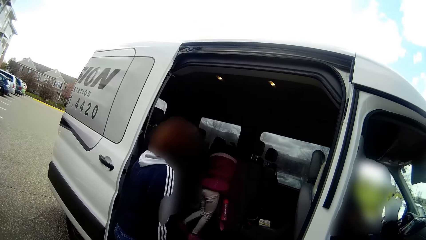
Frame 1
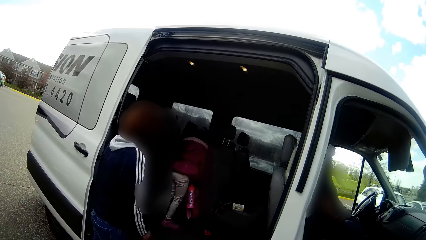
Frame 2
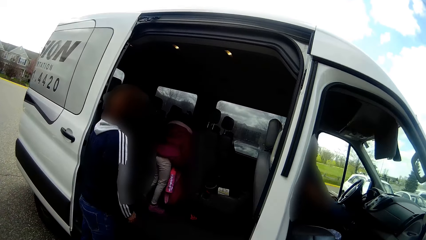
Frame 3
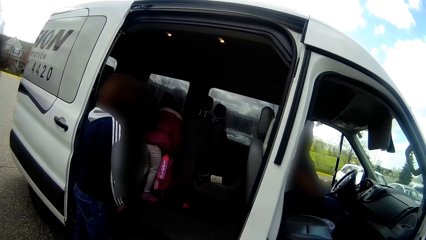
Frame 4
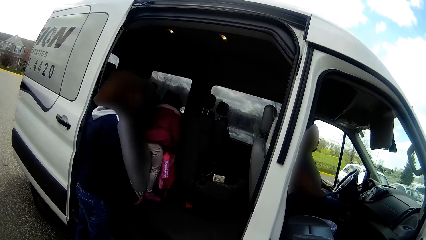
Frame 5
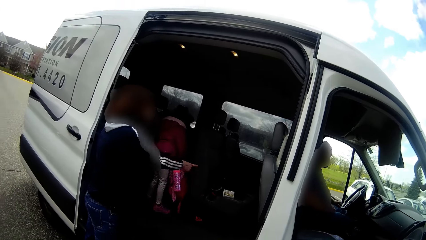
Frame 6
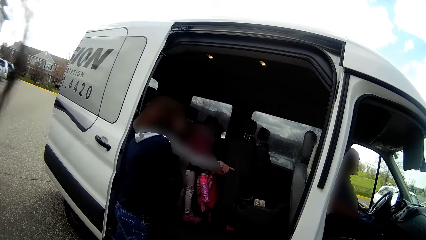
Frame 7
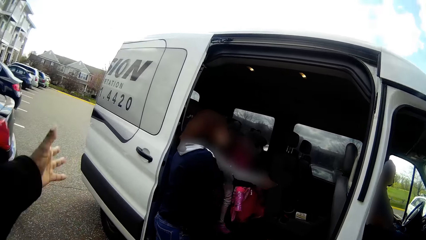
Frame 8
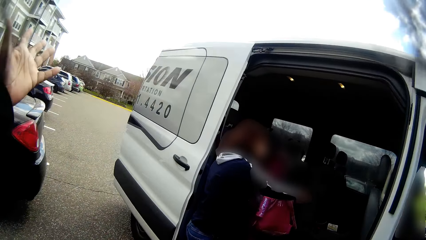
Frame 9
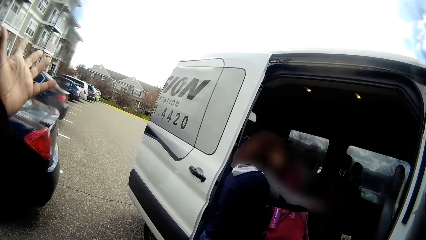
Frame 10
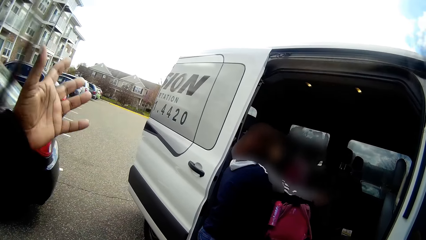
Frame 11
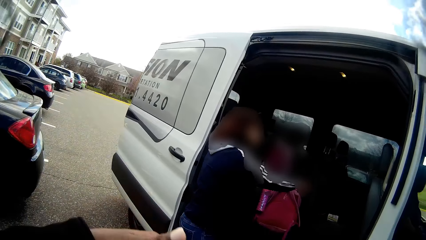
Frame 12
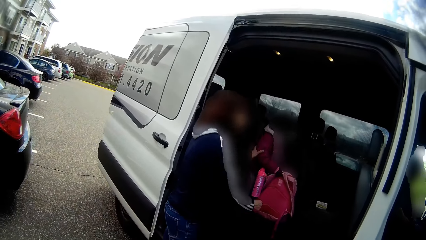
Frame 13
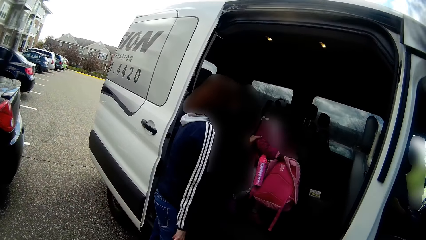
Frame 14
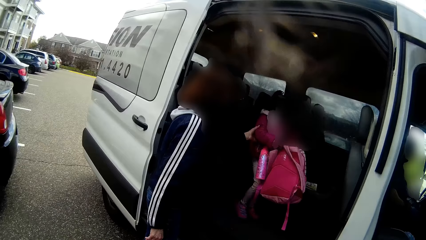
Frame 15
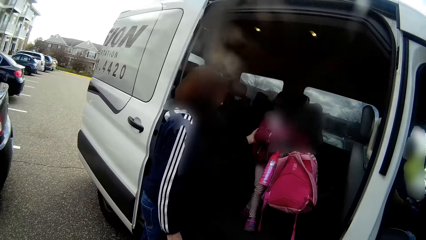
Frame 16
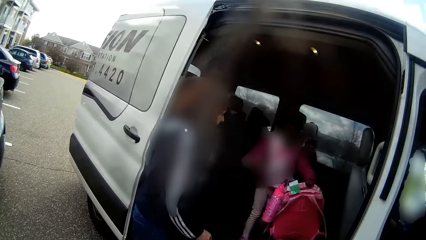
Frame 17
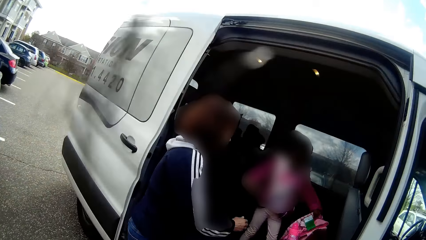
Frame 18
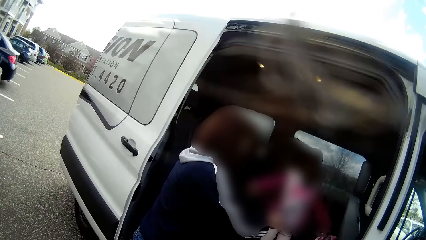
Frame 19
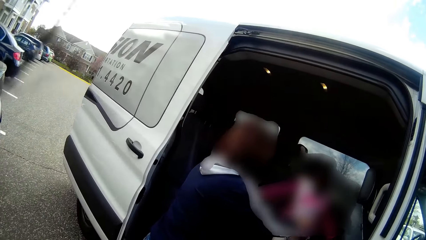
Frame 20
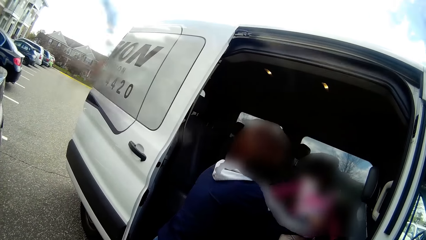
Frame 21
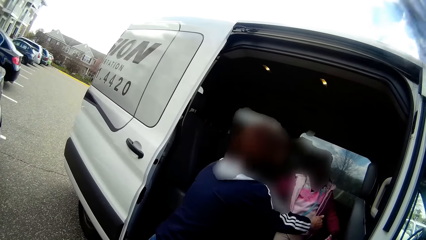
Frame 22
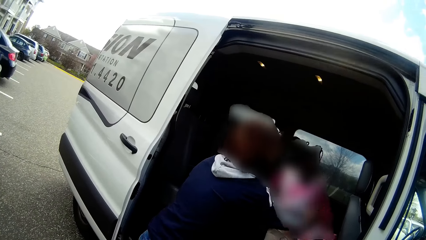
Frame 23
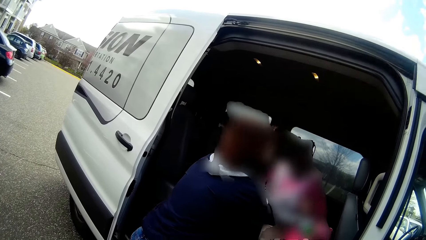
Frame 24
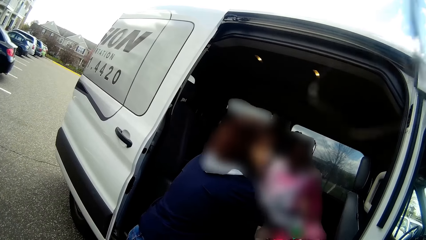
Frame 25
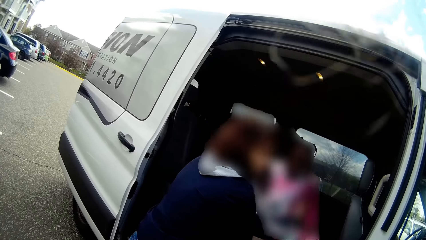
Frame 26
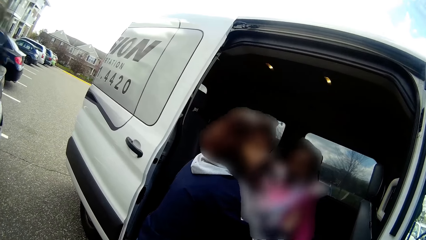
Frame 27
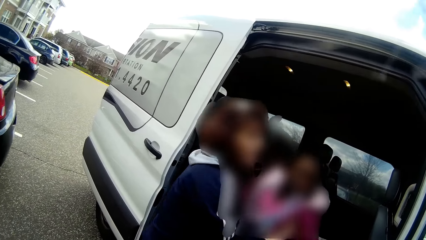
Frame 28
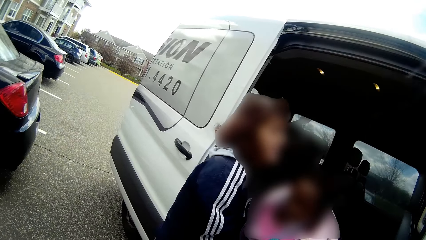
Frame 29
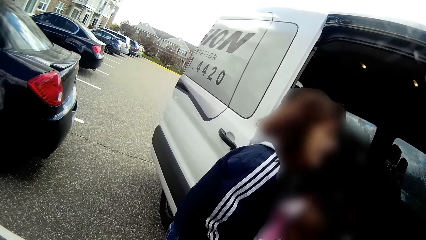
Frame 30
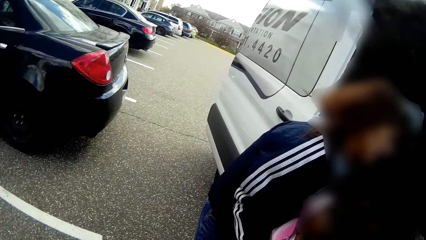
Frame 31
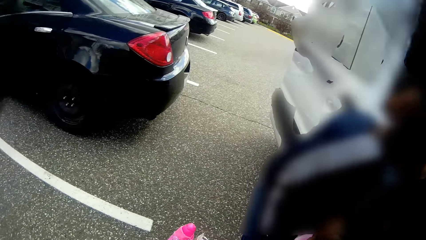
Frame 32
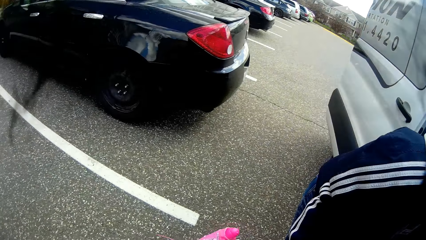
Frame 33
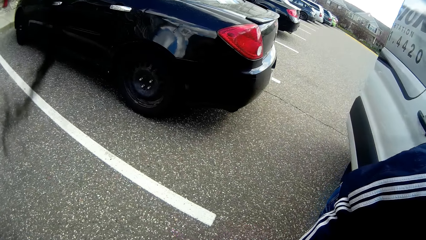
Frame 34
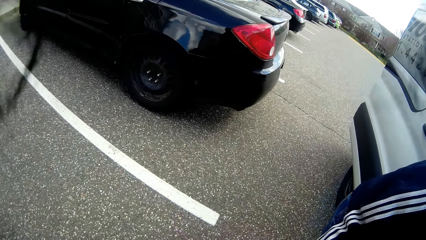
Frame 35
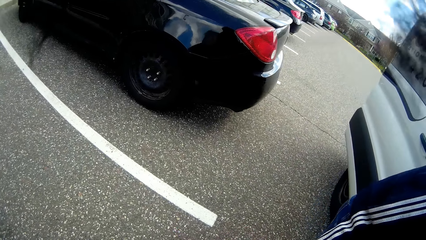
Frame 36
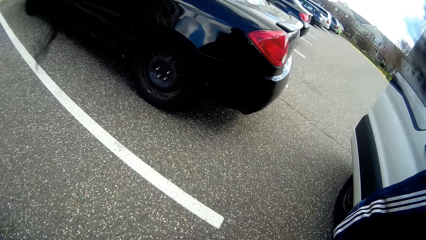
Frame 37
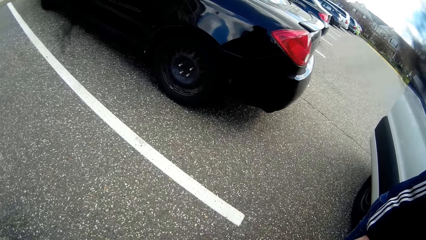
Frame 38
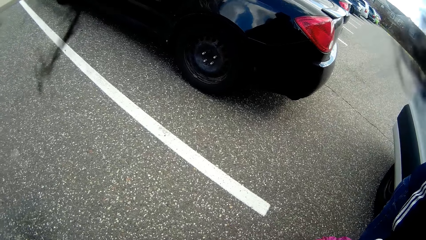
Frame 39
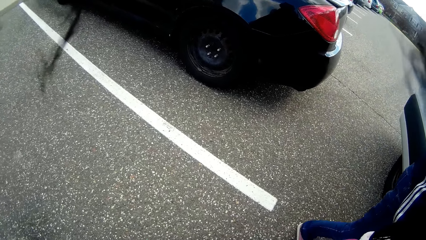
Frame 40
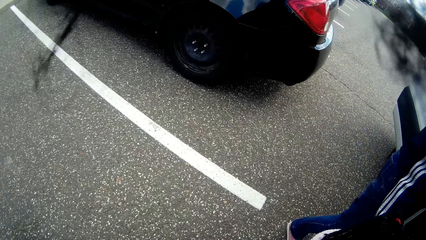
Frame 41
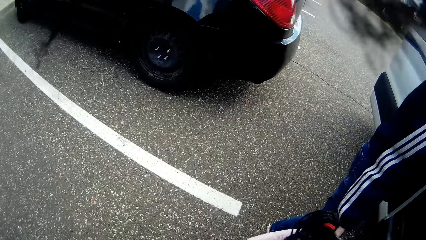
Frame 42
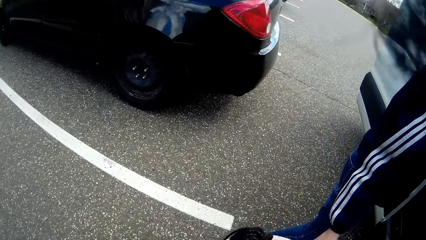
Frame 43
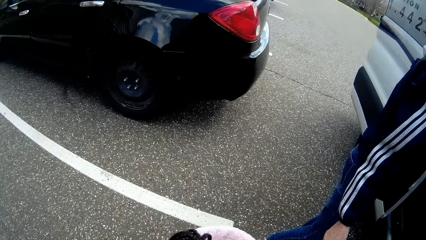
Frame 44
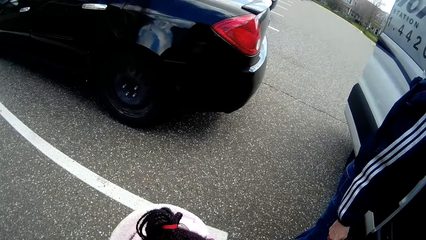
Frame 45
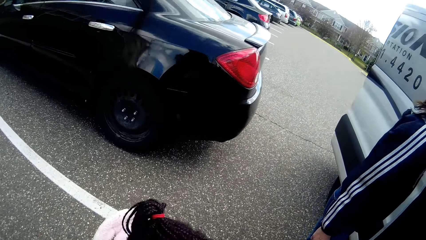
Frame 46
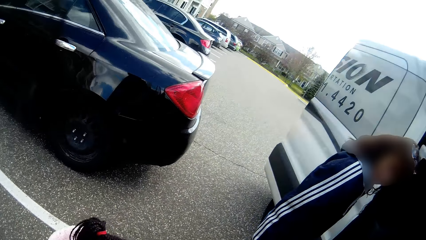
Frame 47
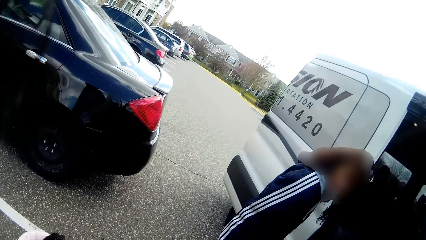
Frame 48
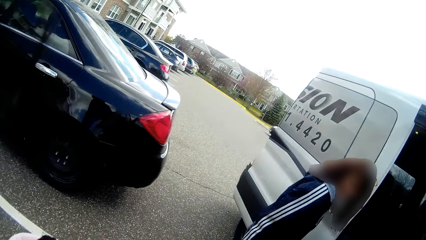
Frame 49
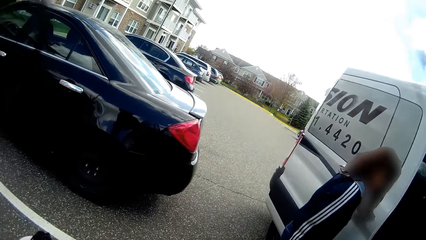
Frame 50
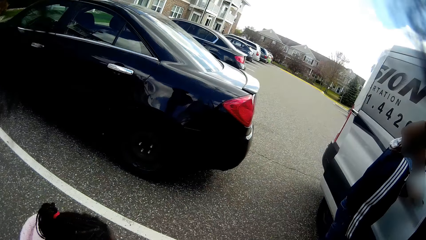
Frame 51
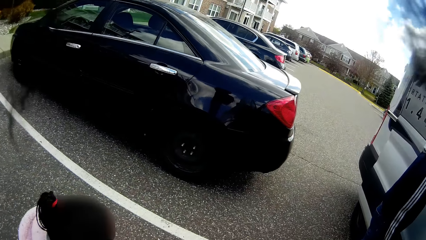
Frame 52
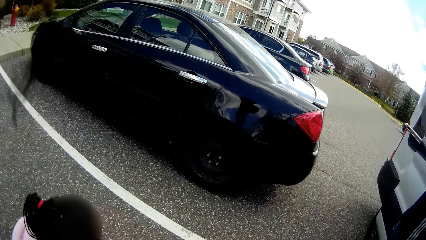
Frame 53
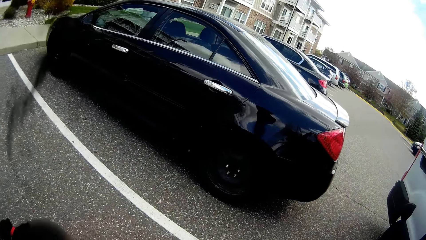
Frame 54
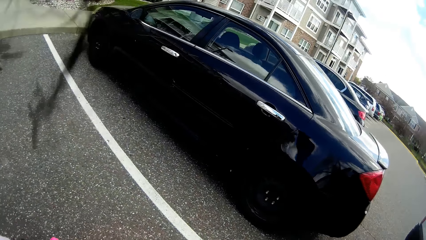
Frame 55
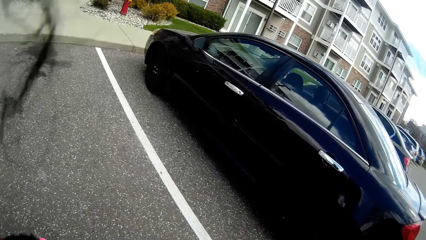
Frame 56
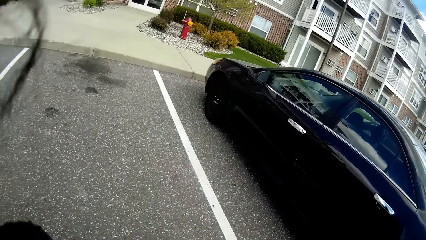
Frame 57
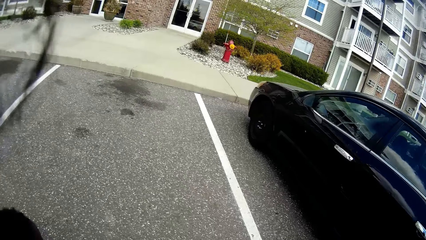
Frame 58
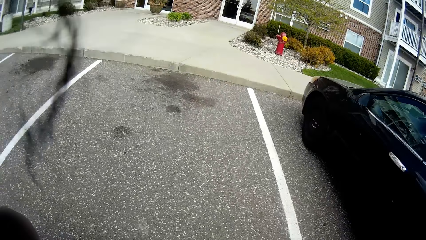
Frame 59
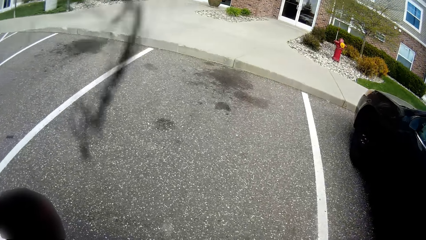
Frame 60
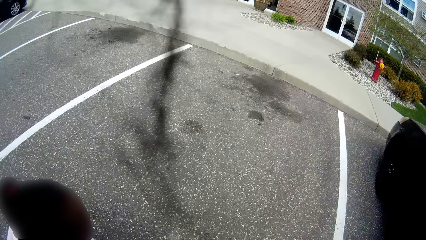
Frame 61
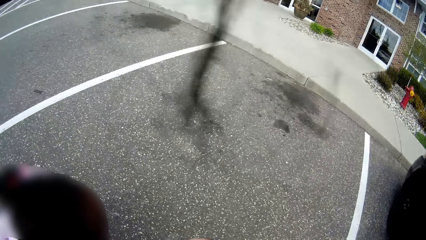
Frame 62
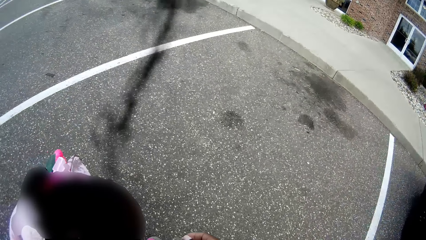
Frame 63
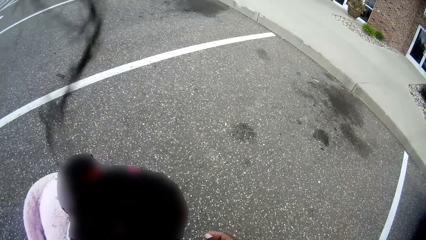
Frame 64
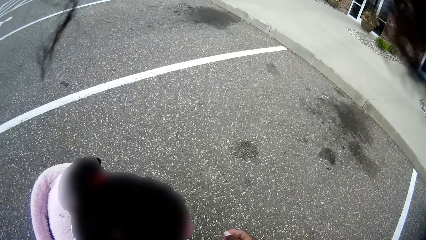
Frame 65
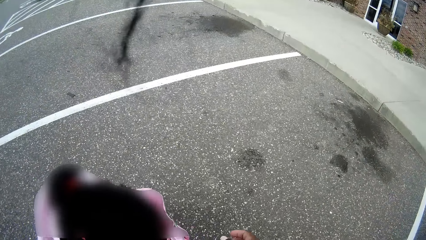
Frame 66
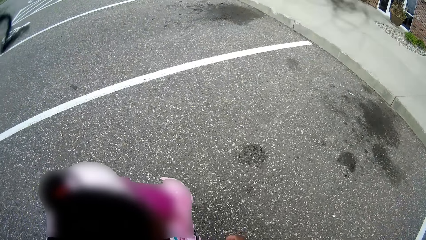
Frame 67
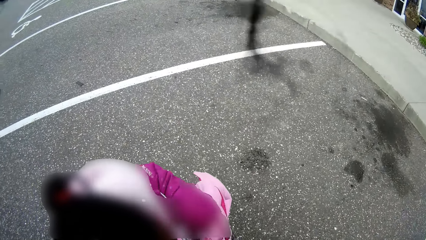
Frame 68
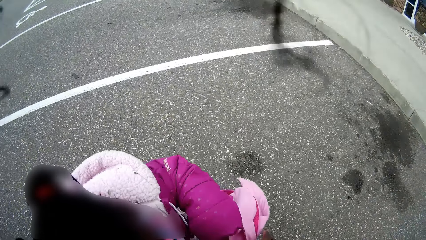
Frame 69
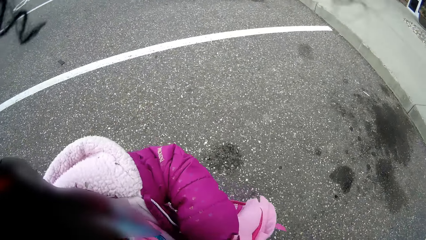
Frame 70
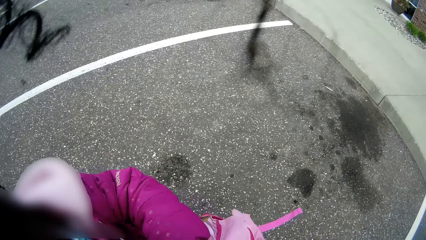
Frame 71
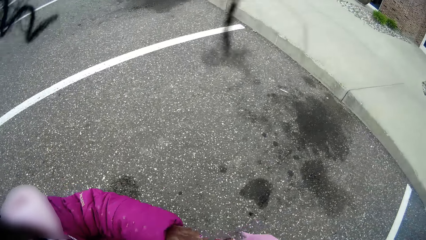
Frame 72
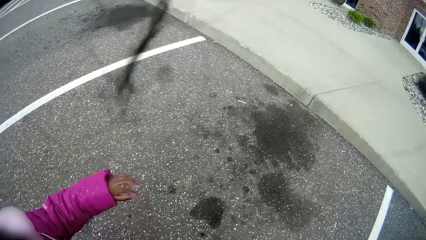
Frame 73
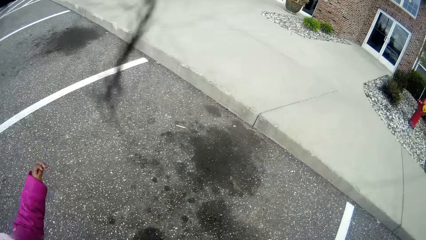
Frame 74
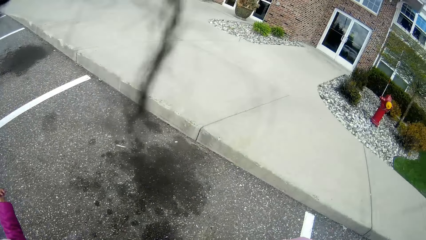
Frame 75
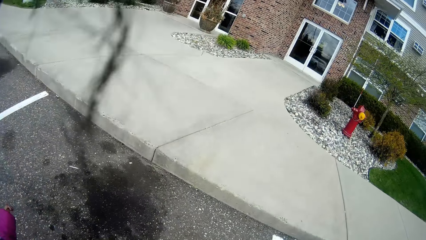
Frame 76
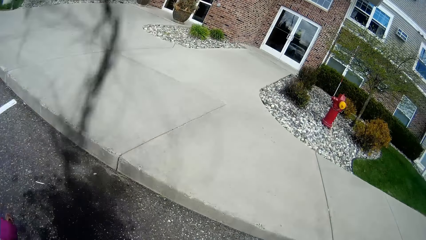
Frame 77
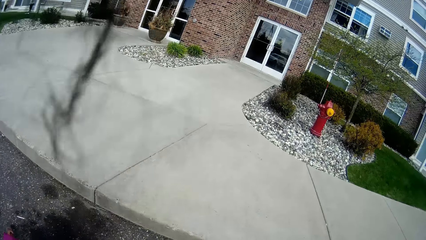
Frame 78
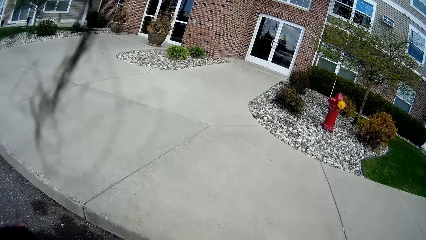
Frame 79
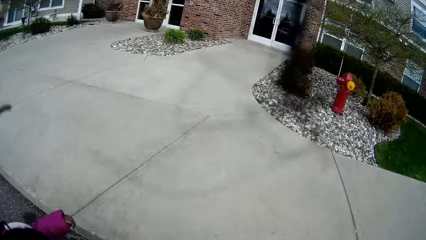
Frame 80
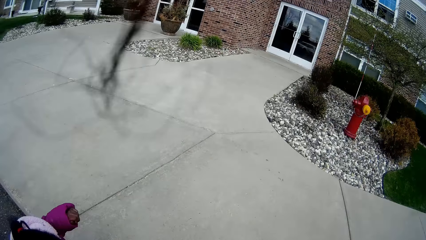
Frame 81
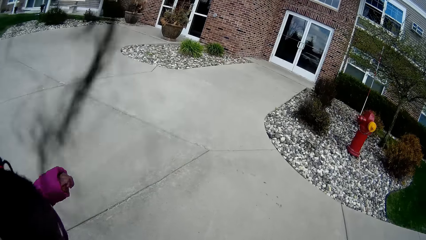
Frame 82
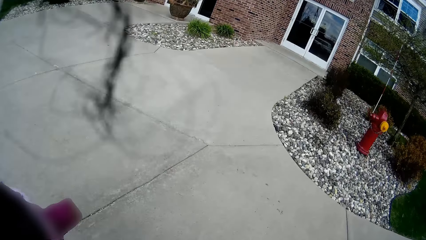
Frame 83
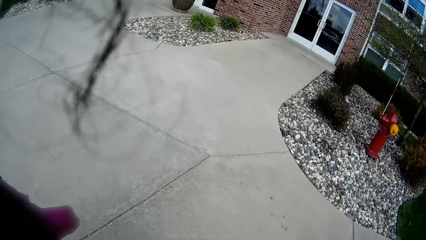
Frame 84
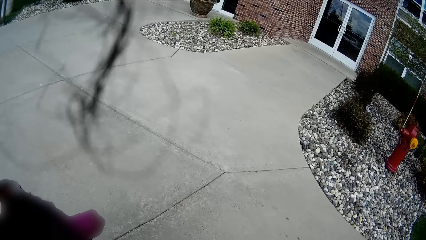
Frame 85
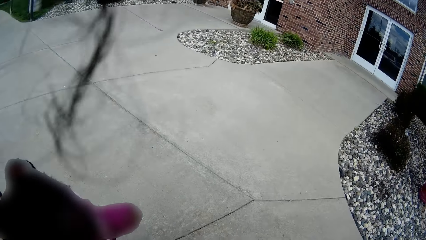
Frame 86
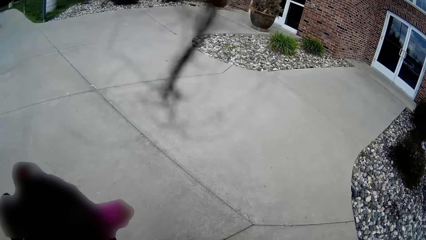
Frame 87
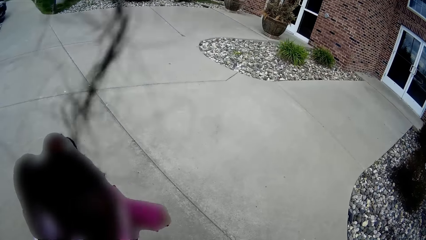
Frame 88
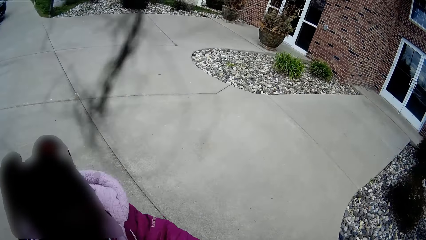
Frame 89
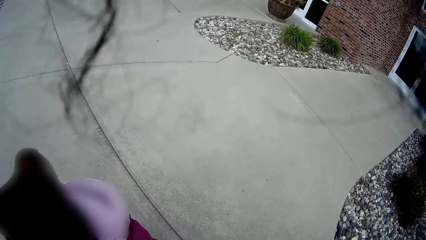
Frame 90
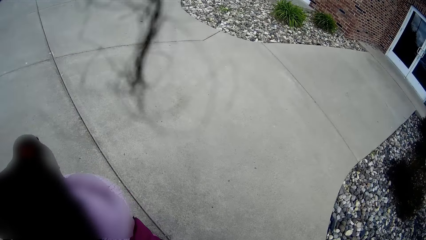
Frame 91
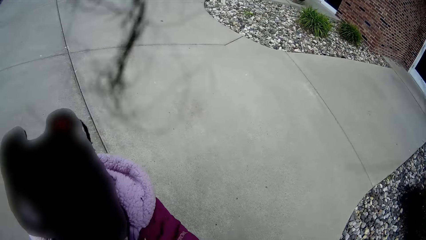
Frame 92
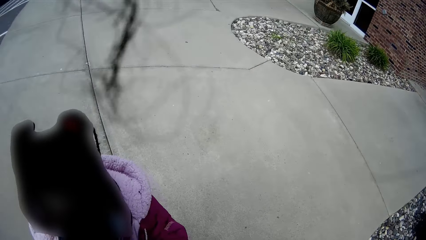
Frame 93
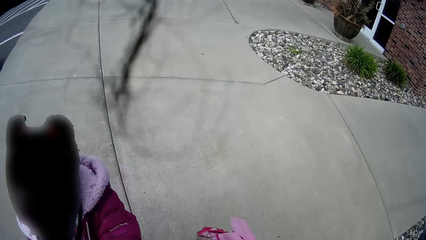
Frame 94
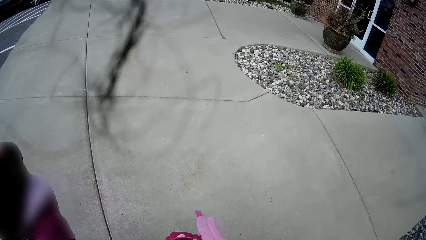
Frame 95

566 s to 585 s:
A girl holds a bag. A man carries the girl from the bus with both hands. A woman holds the girl. The man puts the girl on the ground. The camera wearer takes the girl's backpack. The girl gives the camera wearer a bag. The girl interacts with the camera wearer. The camera wearer converses with the girl and walks towards the building with the girl.
